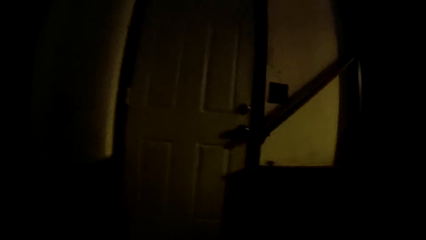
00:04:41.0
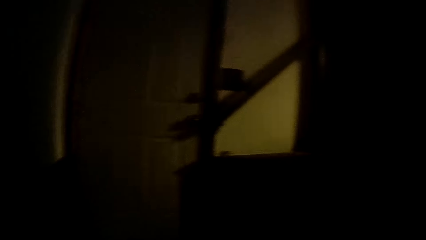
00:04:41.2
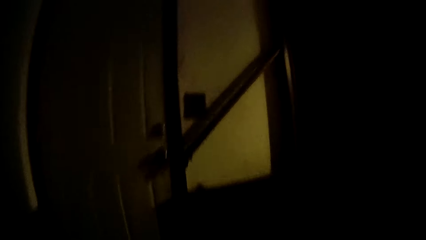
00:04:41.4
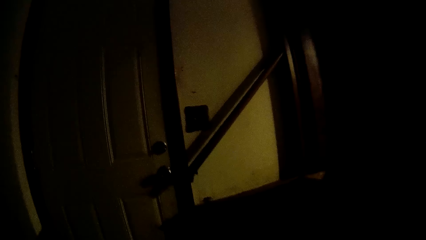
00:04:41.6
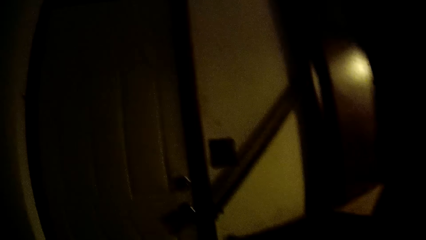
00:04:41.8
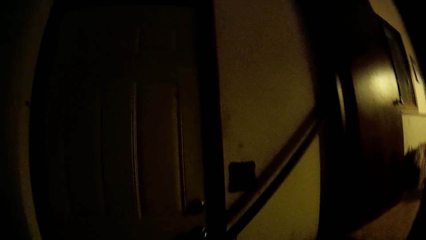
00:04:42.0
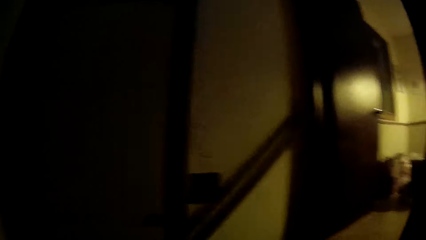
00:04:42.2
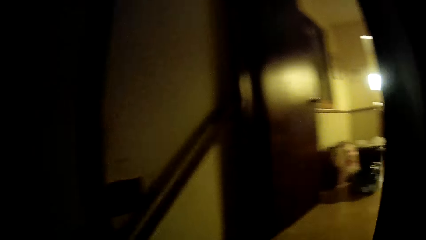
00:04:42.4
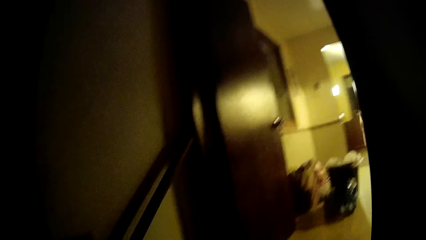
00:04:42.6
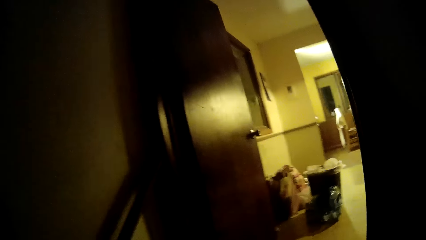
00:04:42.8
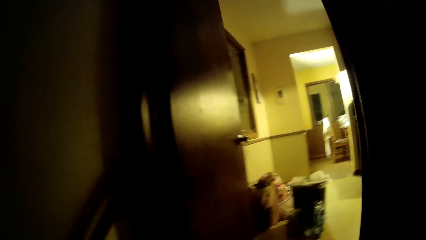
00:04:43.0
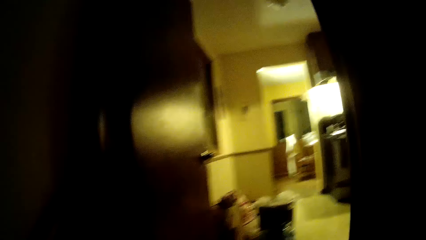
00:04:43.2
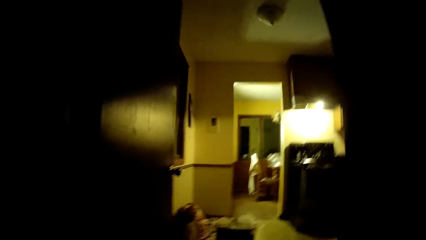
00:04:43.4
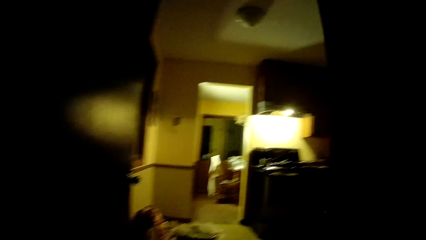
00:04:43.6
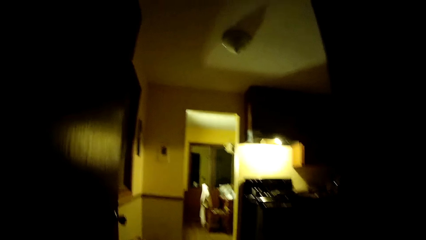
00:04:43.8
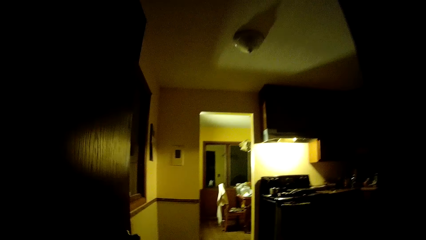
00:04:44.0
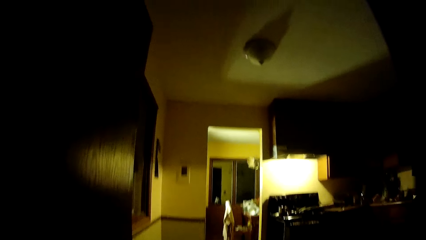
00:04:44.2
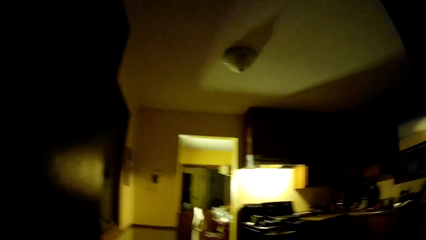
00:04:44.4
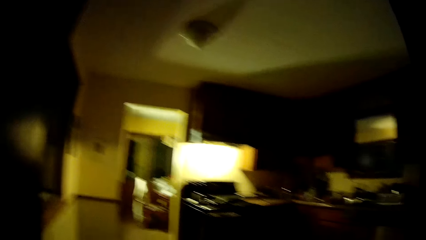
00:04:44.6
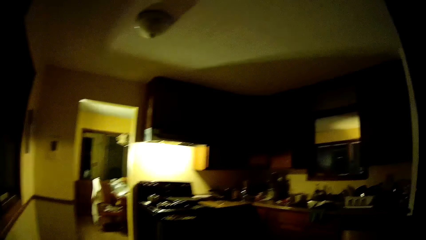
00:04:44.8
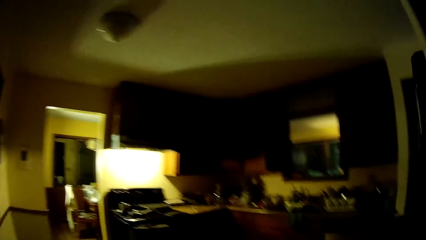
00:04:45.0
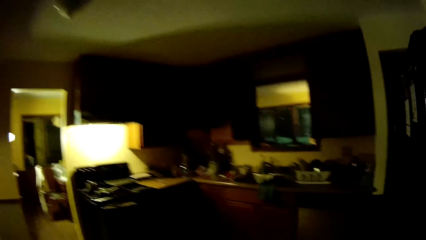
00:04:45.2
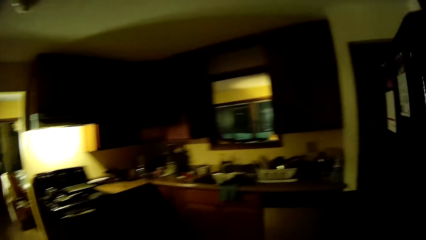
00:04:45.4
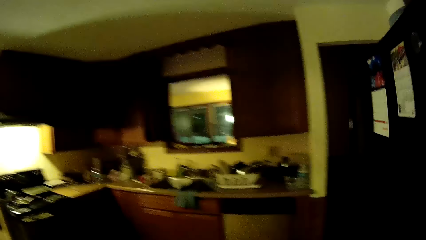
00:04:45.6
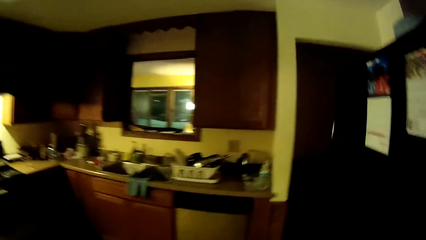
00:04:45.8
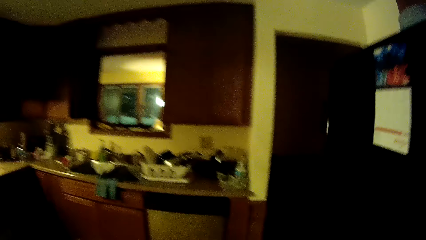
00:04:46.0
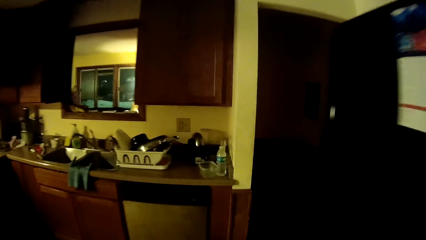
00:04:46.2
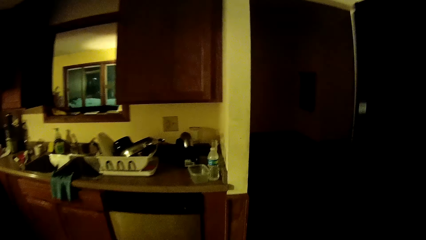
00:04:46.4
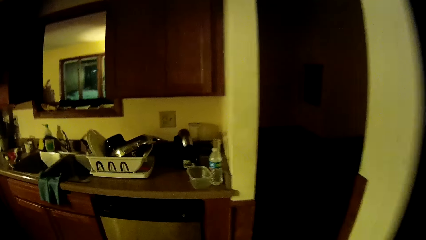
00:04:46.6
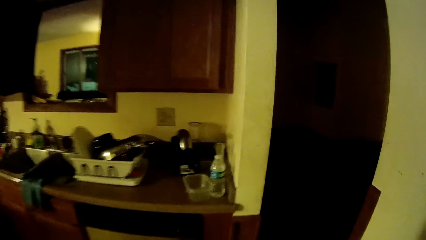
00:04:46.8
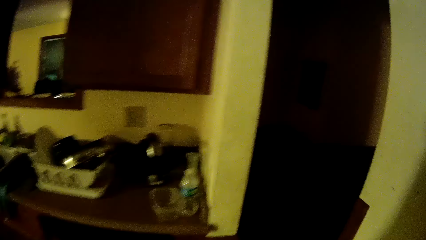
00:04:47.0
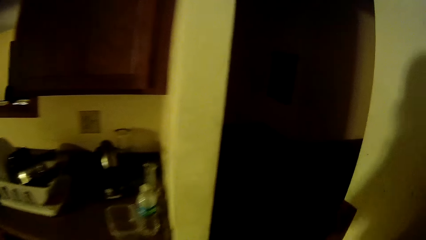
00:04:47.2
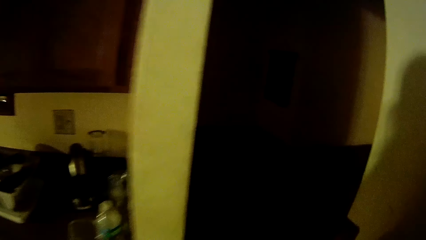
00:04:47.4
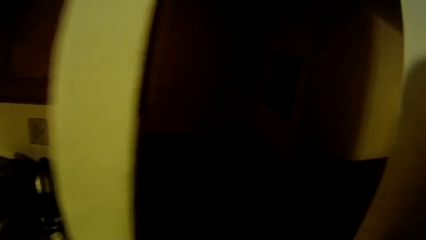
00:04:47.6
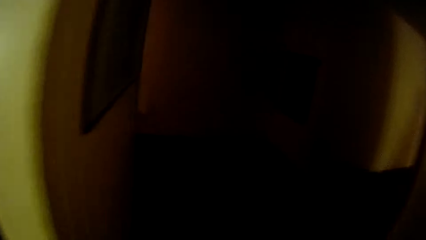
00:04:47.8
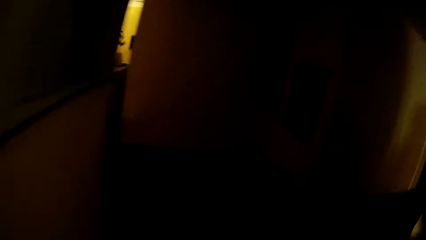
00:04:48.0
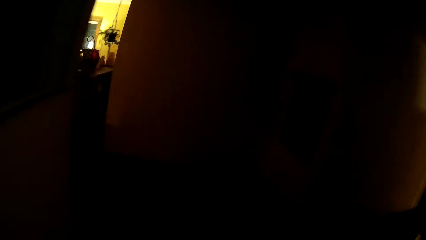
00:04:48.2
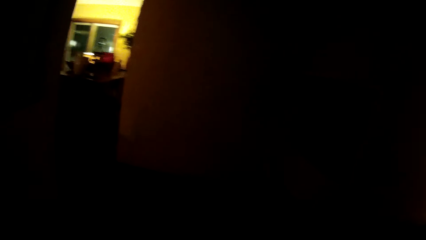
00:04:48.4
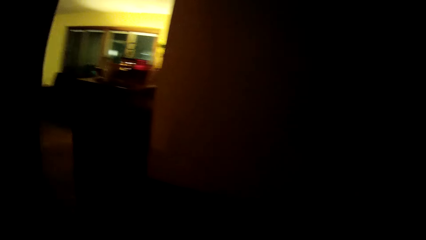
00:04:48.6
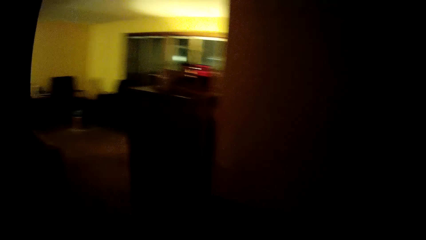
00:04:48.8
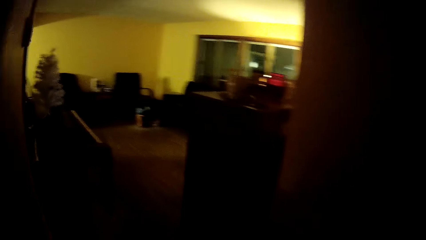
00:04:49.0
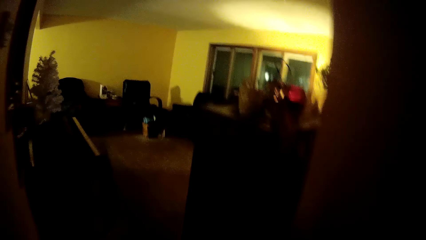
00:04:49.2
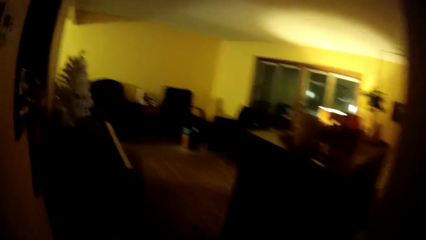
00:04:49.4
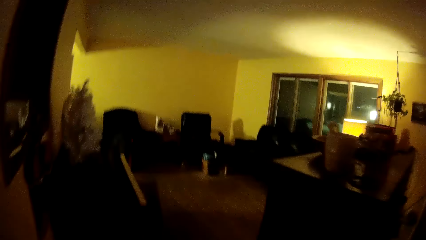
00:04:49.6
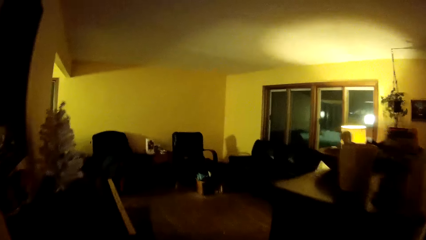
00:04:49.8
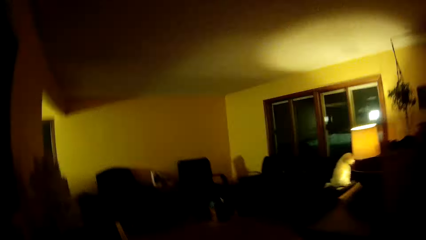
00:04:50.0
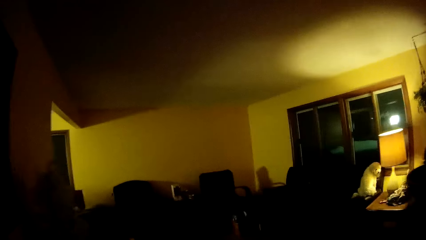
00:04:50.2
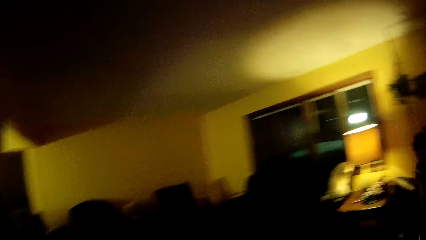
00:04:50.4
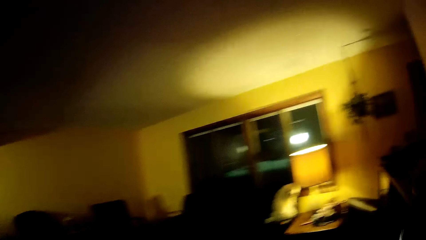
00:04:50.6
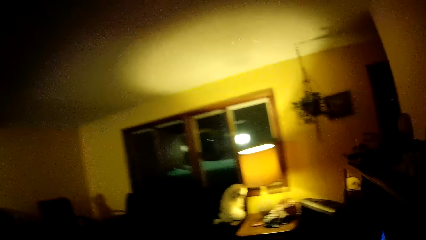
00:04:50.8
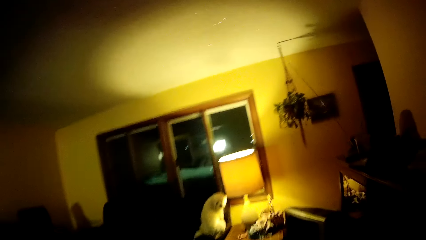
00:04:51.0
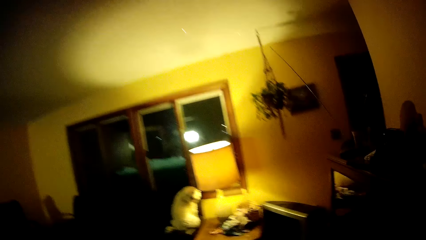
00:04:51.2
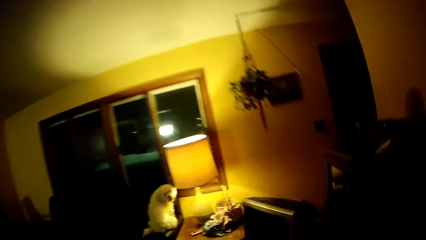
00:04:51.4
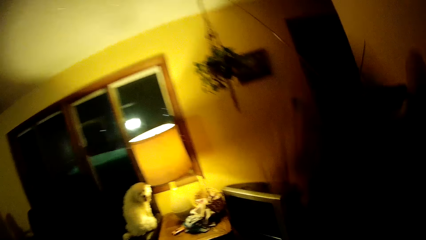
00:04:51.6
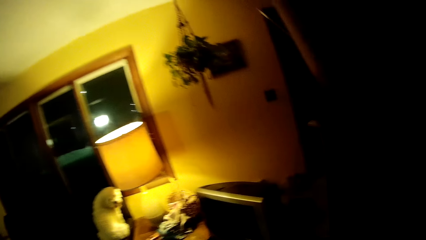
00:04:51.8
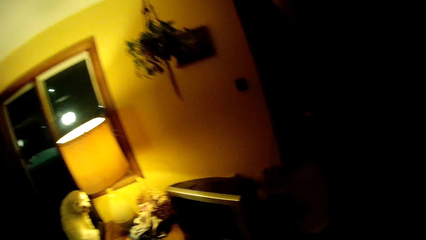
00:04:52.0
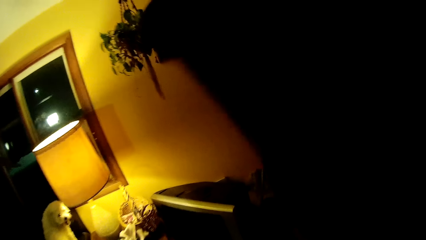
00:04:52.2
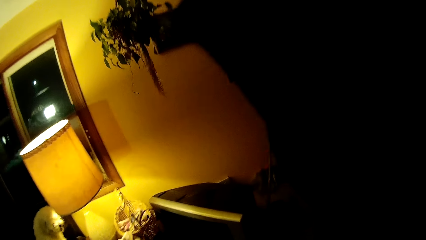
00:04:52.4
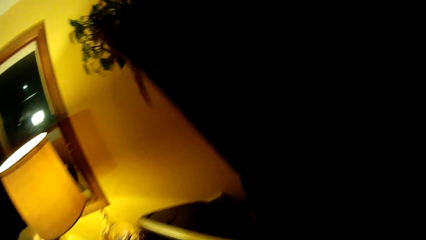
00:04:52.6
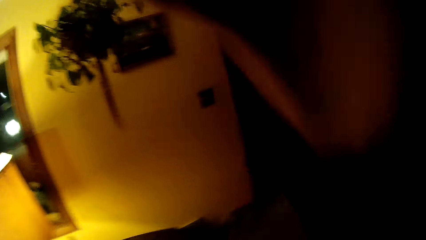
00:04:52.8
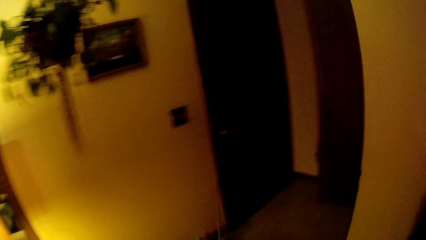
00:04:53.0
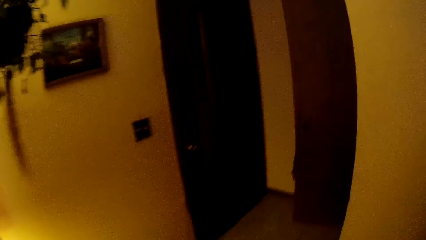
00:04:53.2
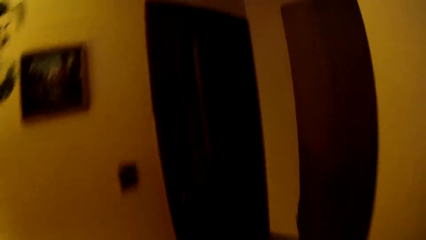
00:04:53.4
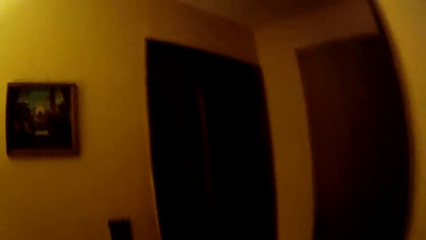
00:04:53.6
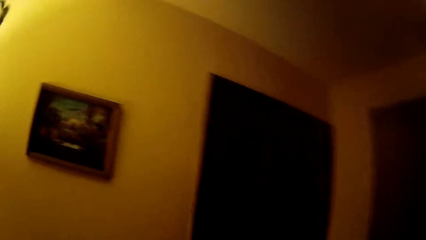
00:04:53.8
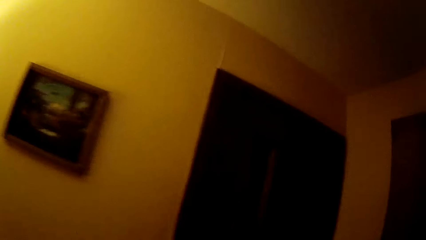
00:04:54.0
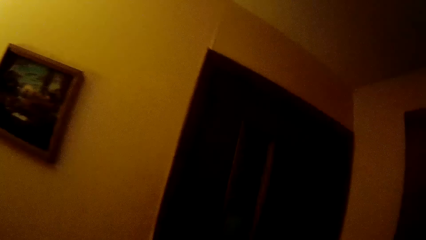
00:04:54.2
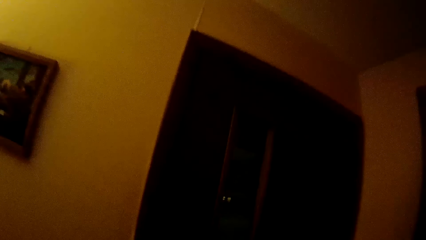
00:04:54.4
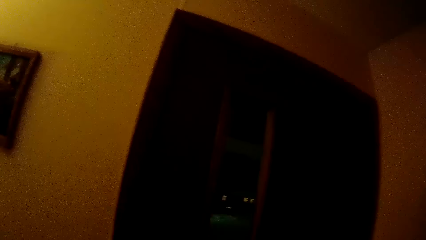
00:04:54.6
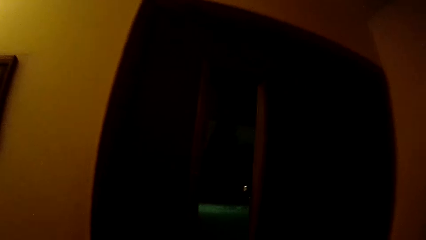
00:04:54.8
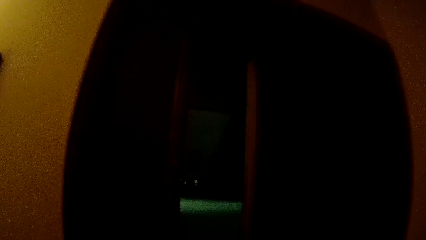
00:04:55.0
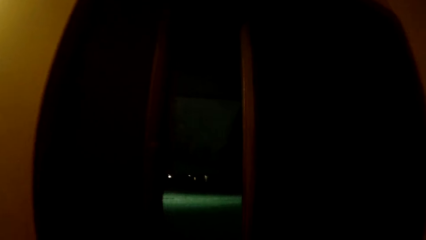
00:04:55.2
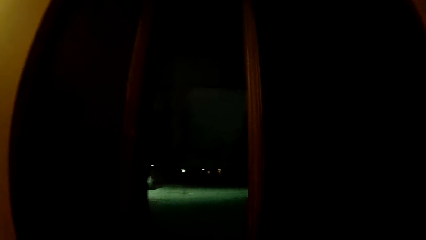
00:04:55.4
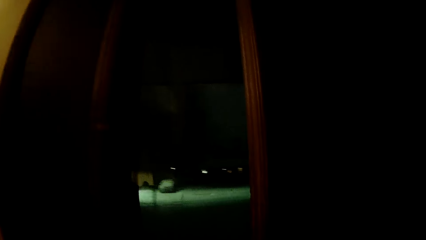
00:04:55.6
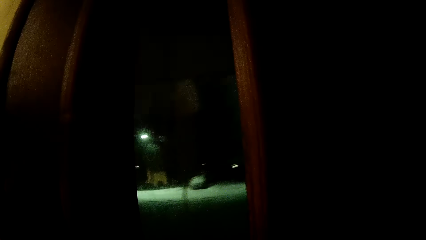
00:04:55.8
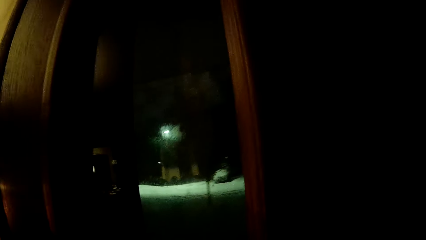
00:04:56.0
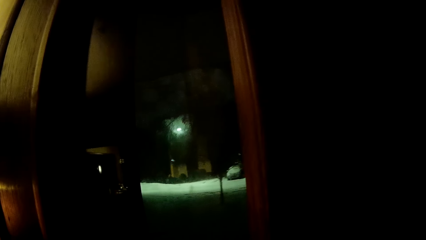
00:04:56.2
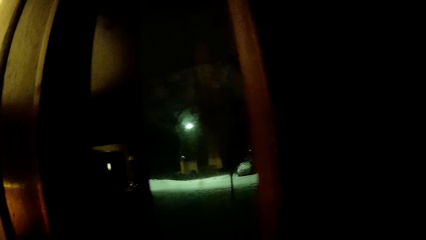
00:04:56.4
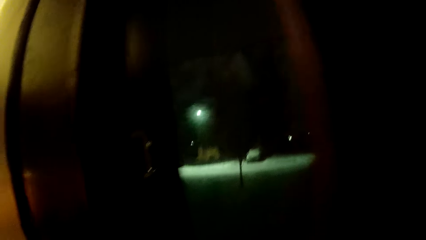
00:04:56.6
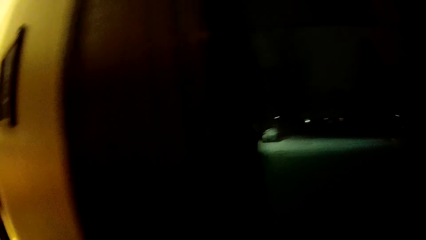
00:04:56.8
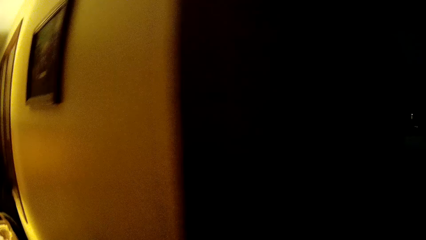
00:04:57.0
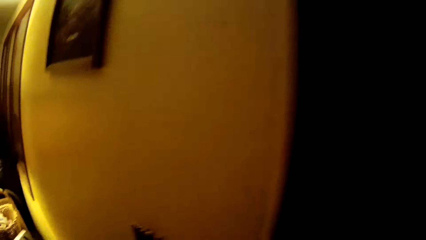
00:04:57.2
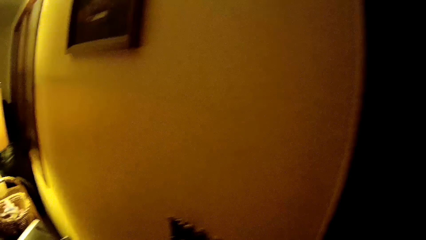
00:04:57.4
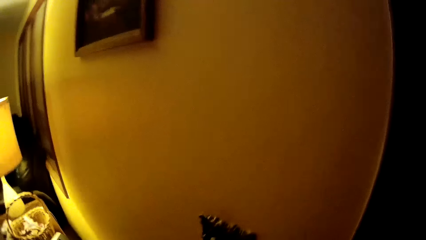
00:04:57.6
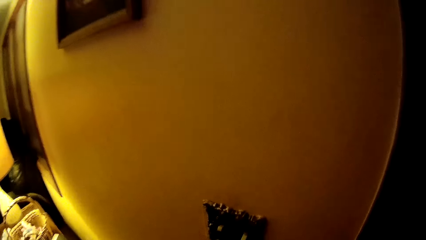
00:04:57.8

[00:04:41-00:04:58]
The camera wearer walks into the kitchen. They look outside the window.
